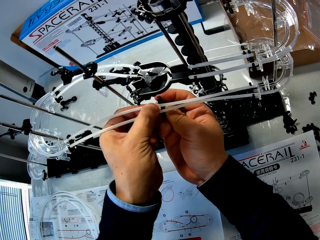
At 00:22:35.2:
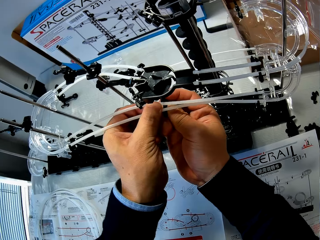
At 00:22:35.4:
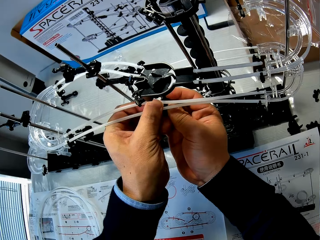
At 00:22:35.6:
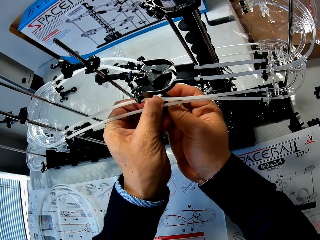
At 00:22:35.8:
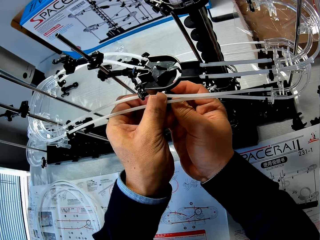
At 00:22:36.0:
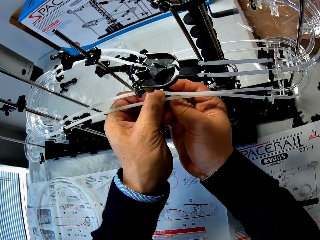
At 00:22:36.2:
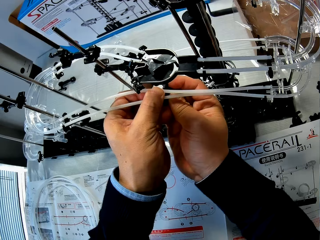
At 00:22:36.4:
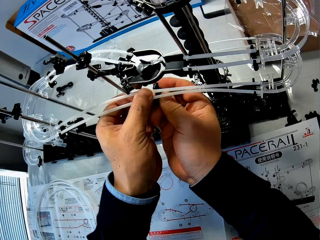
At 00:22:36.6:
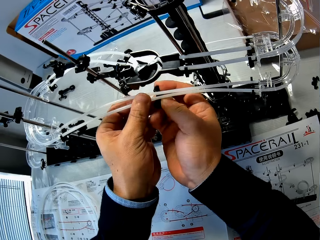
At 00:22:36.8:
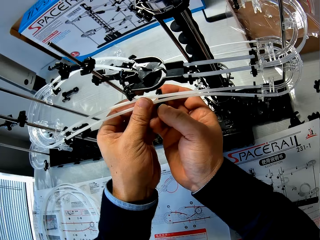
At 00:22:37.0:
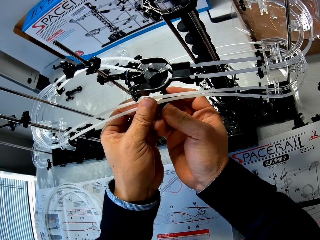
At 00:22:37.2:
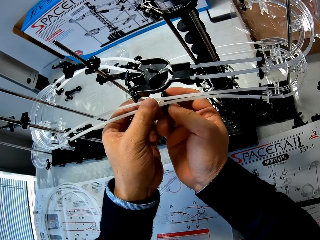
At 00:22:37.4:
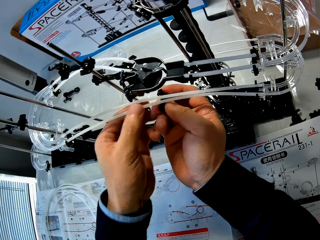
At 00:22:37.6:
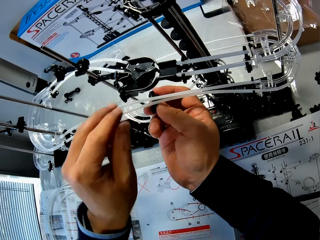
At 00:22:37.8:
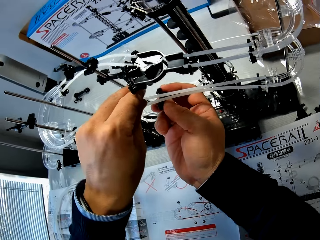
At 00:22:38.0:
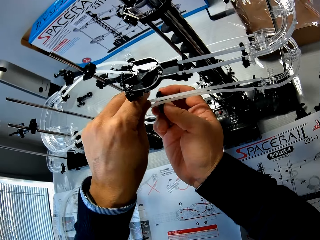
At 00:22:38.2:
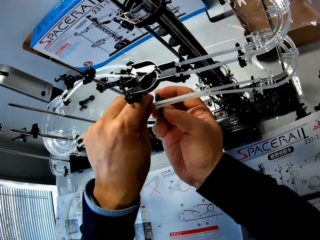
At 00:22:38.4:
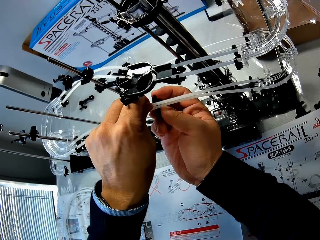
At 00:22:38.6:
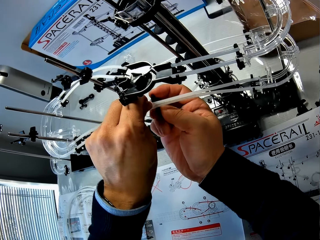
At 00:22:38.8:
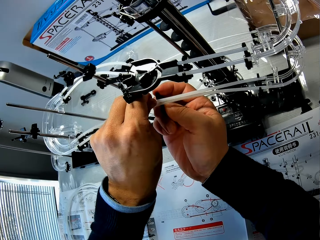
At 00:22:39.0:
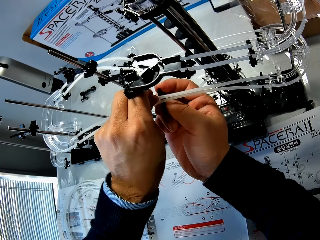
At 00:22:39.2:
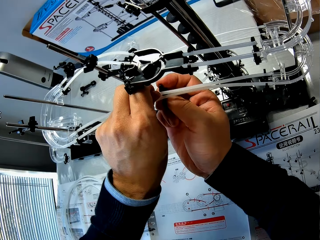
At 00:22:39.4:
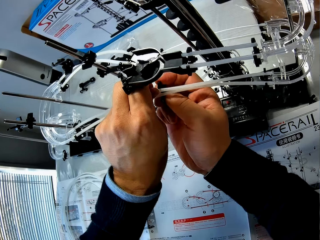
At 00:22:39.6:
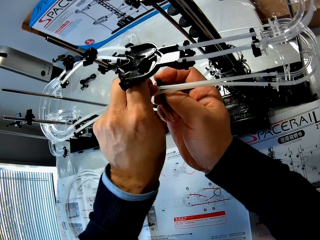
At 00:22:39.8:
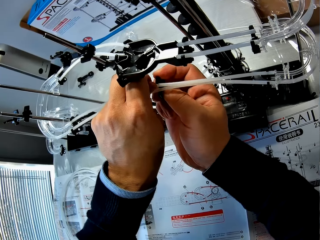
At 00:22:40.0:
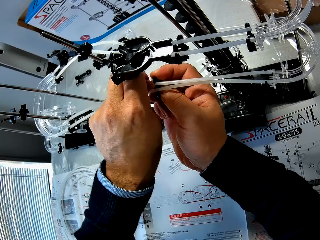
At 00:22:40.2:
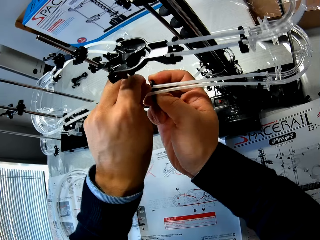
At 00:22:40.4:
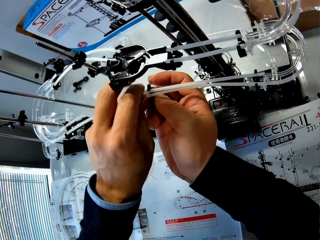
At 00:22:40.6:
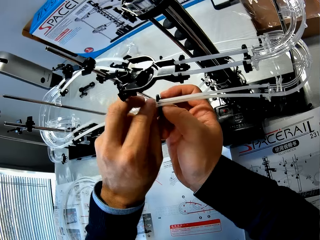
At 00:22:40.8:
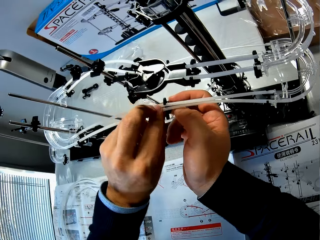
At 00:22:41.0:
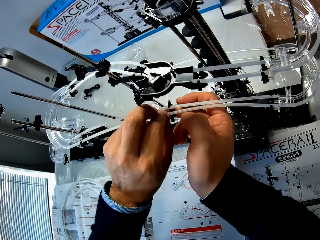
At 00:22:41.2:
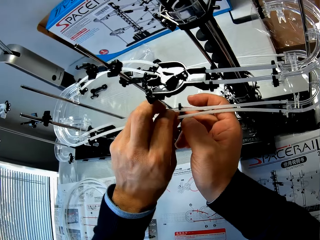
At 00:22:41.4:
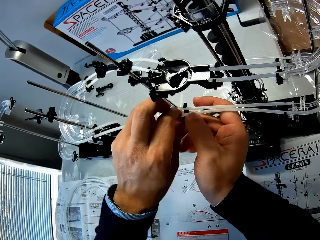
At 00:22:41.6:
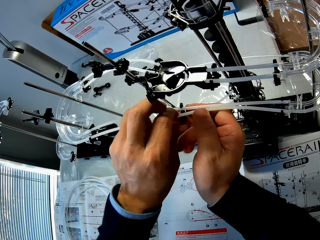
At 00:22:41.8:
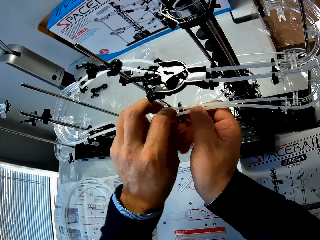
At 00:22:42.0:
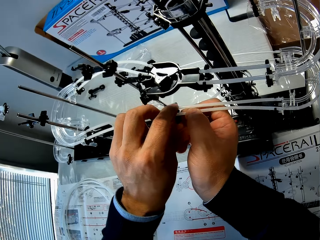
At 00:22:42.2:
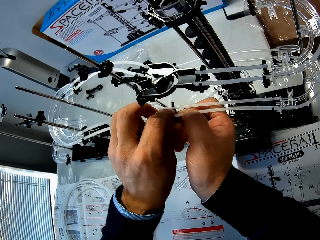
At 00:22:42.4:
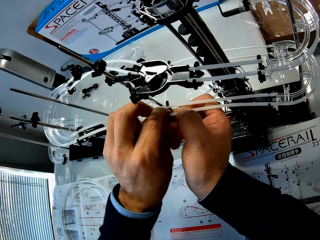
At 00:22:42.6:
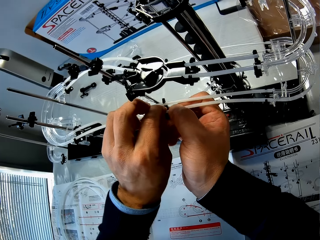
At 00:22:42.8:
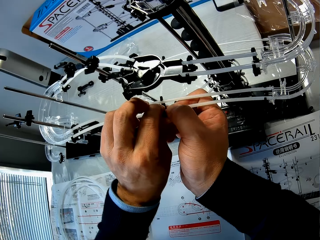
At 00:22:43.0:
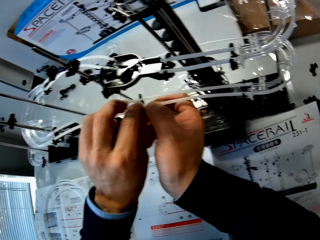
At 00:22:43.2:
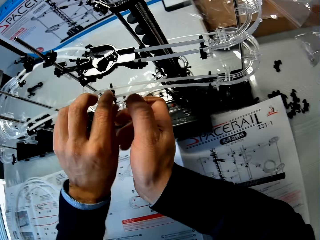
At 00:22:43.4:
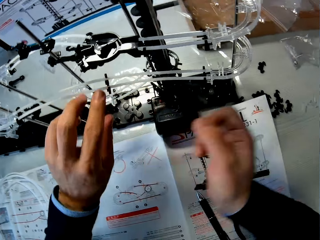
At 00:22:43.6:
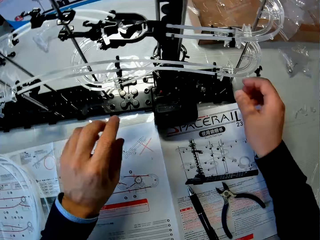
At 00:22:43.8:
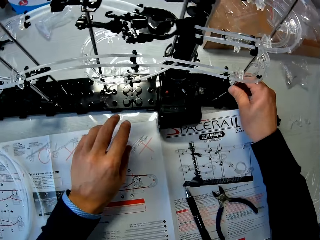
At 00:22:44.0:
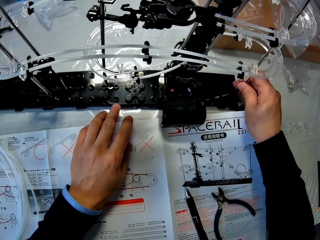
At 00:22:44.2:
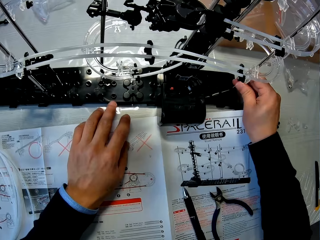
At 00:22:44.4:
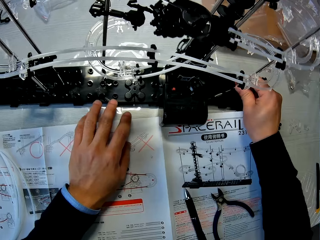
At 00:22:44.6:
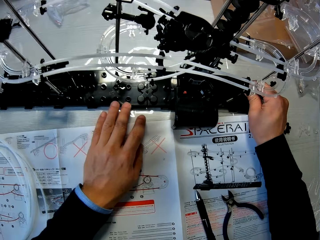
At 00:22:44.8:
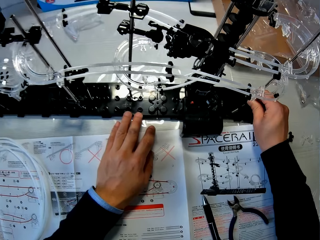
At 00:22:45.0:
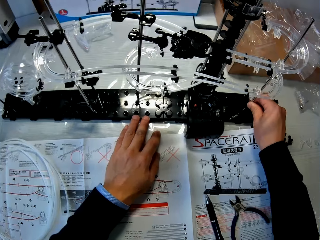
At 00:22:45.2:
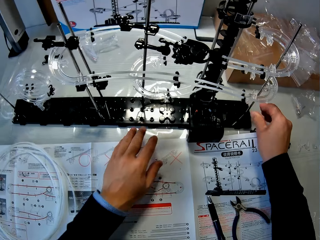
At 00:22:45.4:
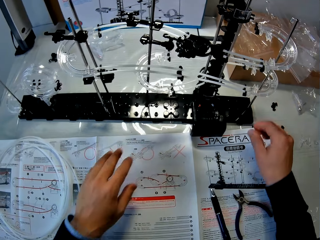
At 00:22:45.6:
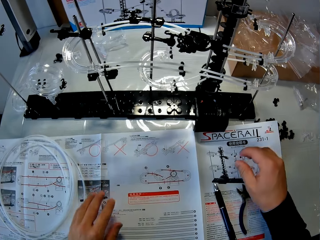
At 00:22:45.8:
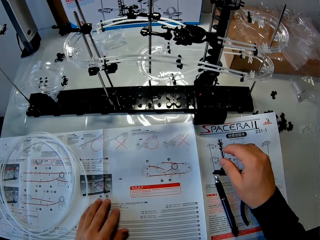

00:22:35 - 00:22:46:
The camera wearer adjusts the space rail with both hands. They fix the stand on the space rail.

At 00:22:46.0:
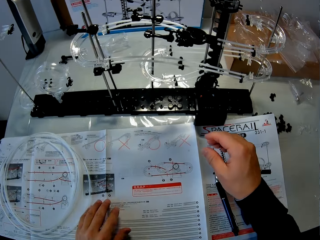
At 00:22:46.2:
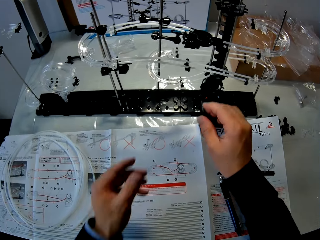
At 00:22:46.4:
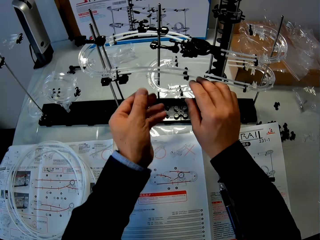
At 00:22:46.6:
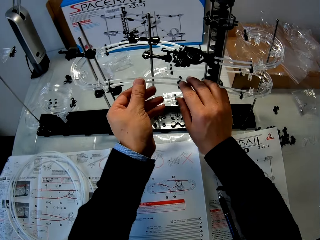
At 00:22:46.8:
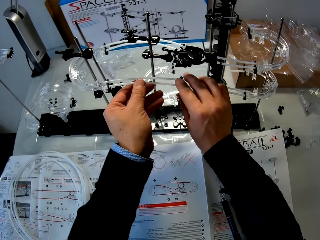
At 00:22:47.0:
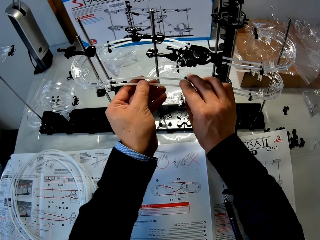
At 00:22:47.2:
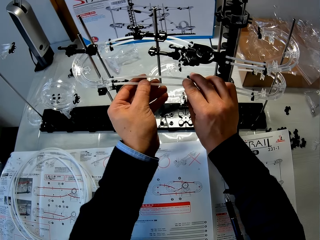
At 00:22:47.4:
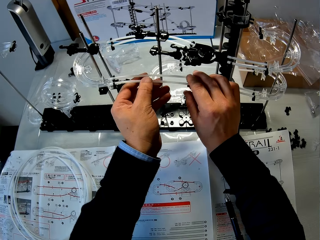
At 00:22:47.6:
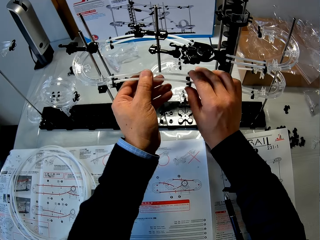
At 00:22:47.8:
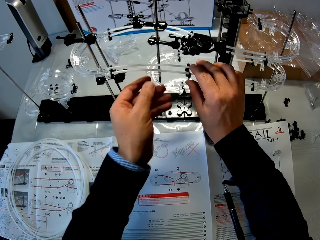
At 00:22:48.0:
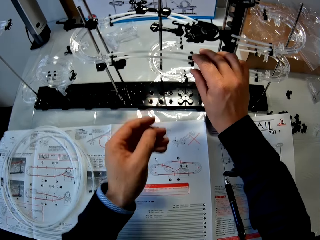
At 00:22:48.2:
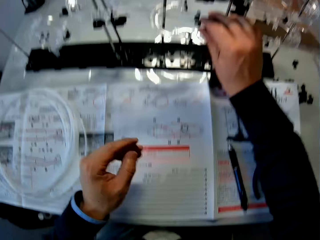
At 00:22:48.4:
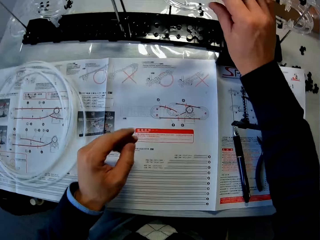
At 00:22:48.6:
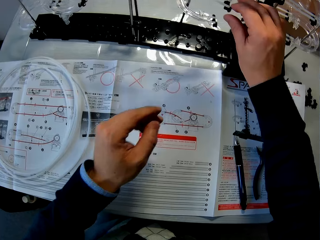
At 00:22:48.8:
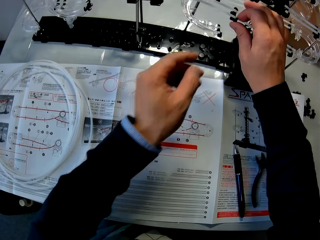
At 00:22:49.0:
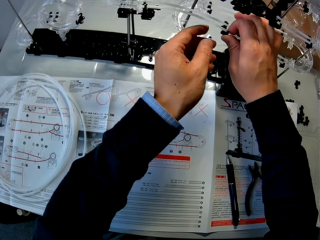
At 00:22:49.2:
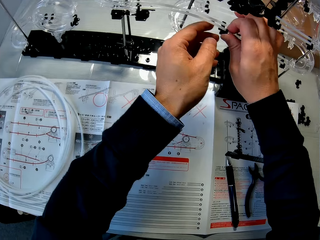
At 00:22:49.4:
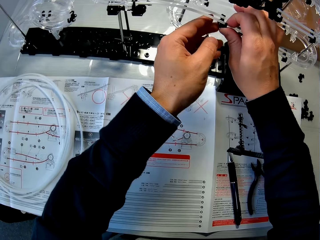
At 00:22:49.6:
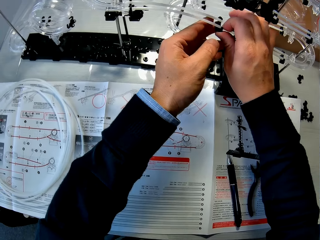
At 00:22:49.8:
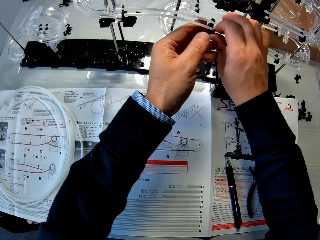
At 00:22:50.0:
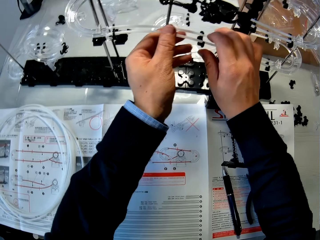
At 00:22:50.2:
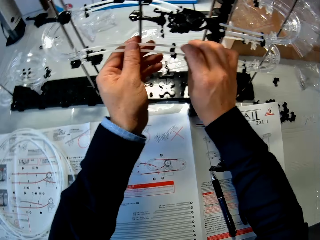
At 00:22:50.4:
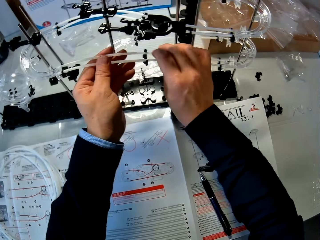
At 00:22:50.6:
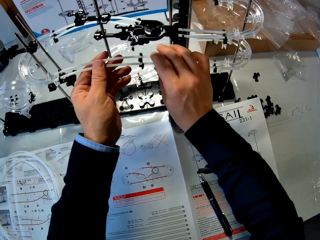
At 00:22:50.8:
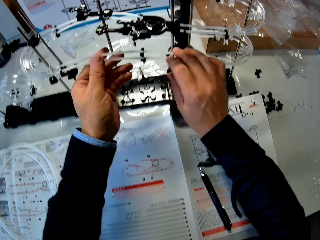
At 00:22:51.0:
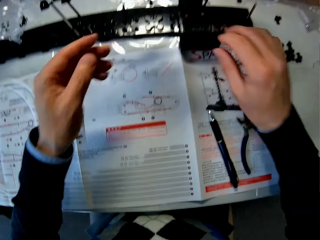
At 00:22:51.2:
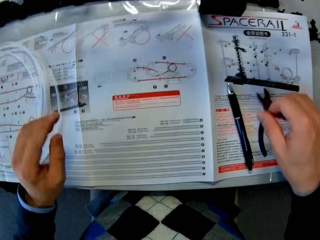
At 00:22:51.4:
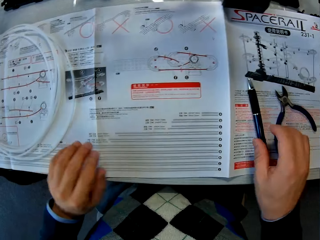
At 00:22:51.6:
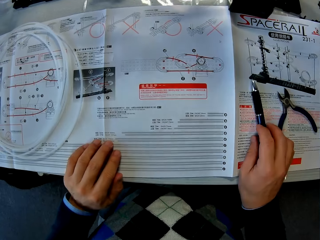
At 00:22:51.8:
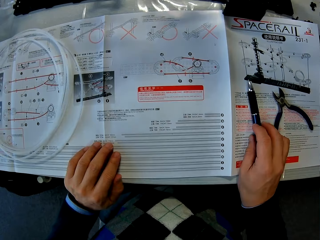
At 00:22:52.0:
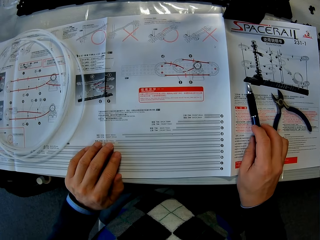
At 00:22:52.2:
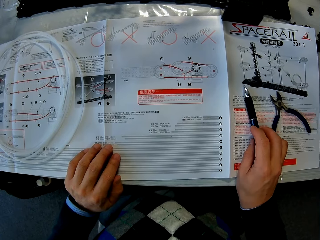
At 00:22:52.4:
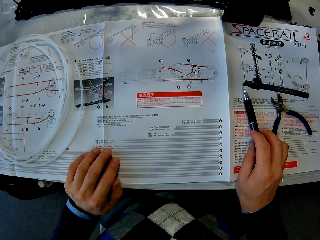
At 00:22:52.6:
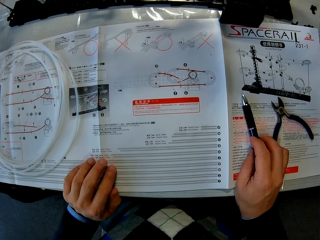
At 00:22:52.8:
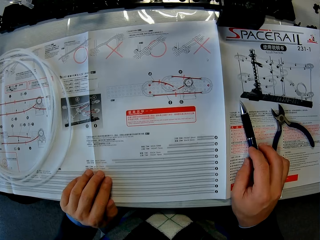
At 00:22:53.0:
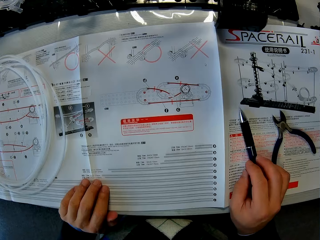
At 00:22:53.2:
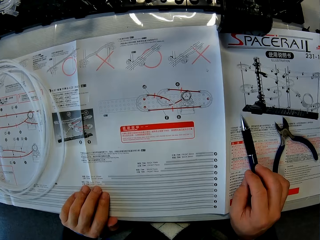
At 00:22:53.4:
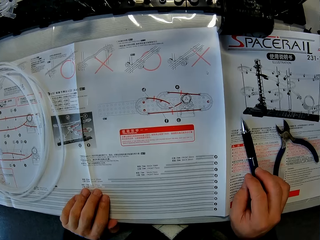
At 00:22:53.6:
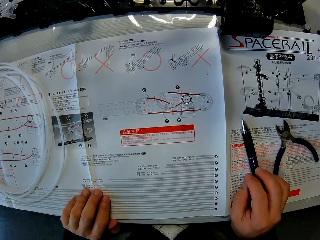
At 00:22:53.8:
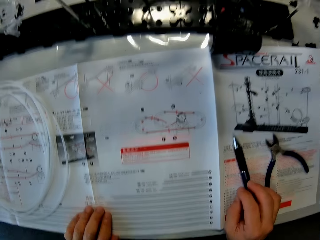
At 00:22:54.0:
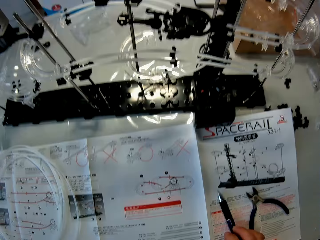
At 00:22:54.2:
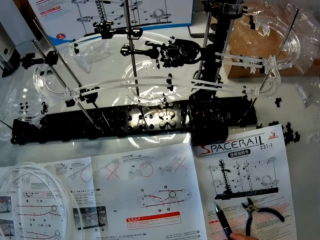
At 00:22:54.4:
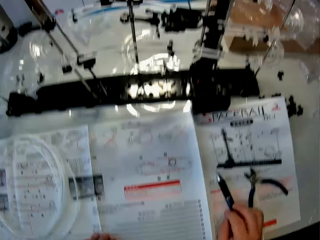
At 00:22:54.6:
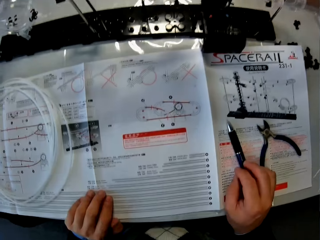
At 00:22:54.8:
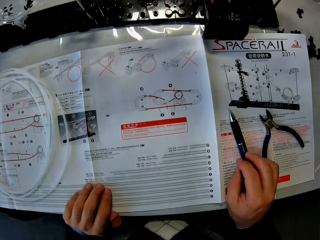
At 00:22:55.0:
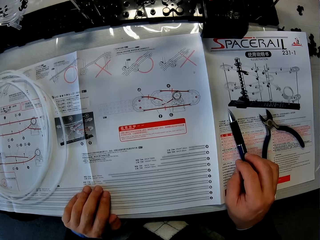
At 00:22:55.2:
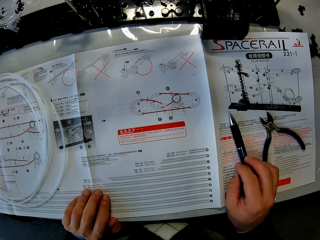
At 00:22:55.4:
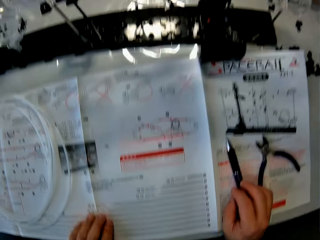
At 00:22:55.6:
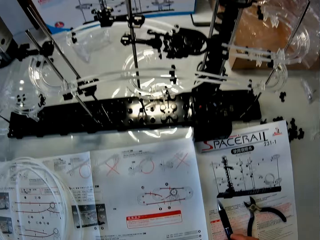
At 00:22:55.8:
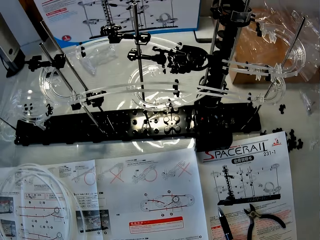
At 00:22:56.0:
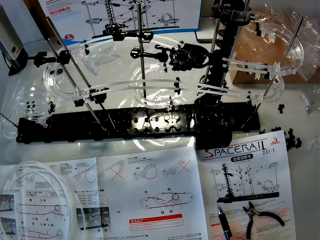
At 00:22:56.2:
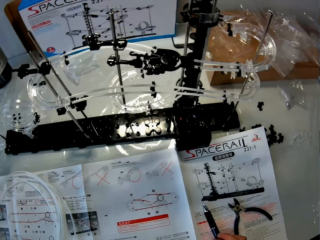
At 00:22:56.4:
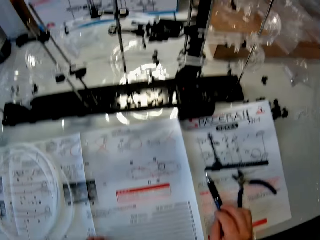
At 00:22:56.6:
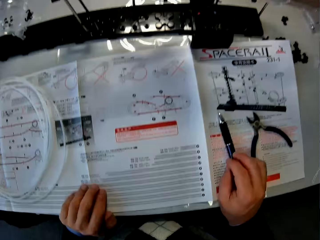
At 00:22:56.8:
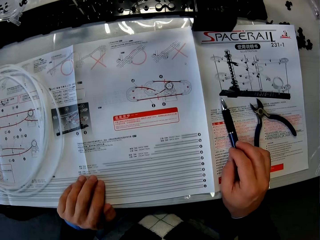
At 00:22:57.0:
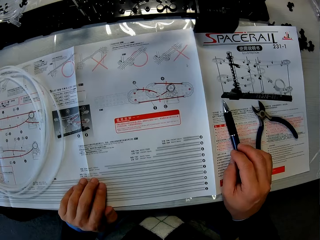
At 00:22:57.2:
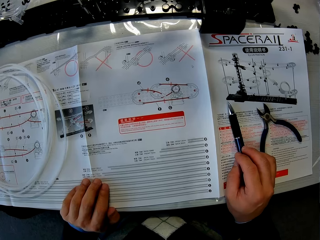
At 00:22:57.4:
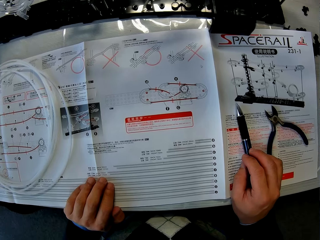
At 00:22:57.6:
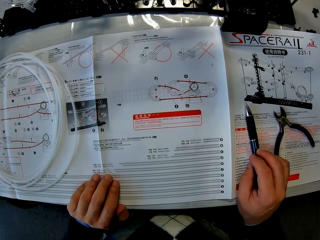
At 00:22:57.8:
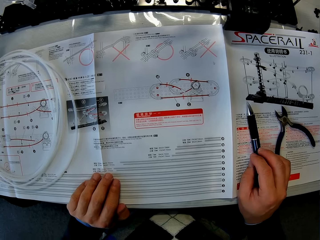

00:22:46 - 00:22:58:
The camera wearer touches the rail. He touches the arm holder. He places his hand on a manual. He places his hand on a pen. He goes through the manual on the table. He looks at the manual.
